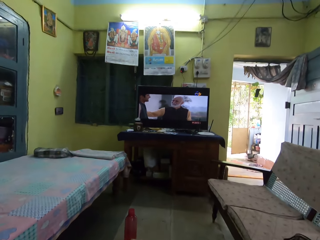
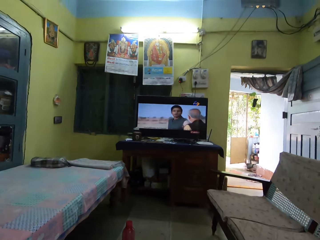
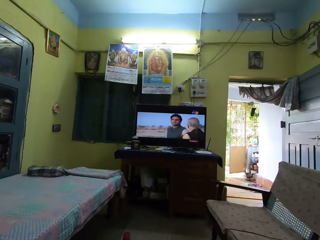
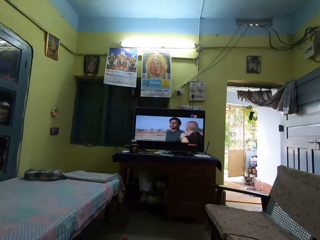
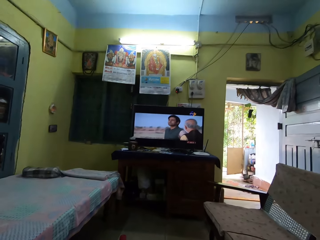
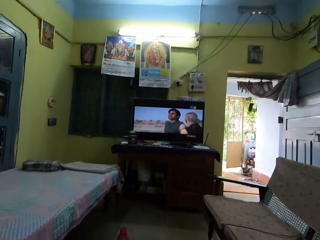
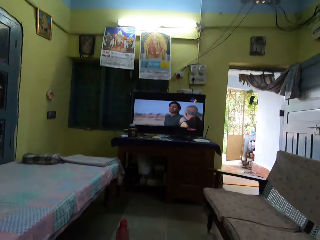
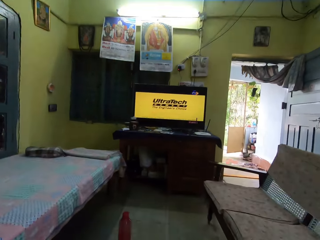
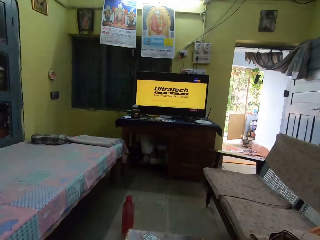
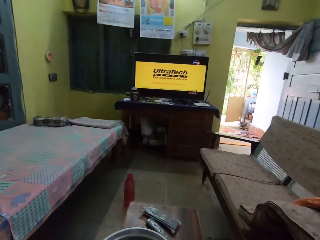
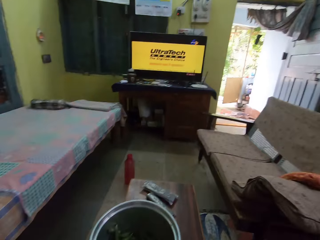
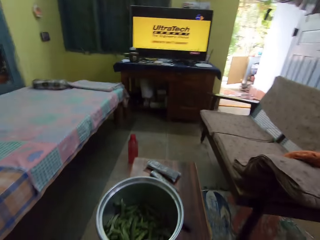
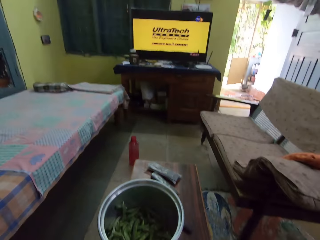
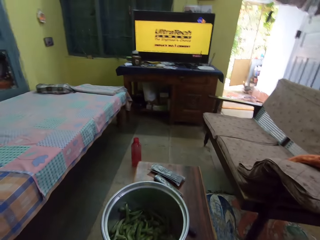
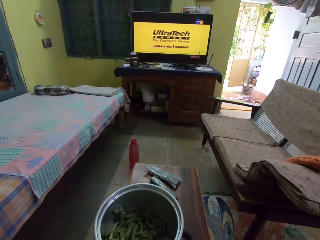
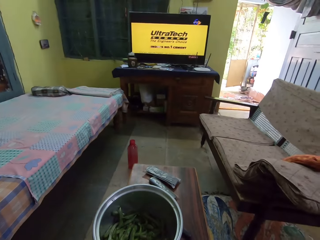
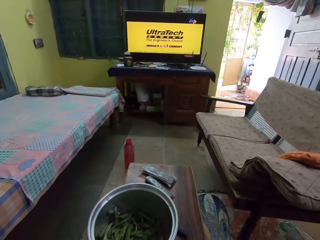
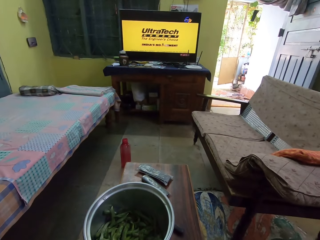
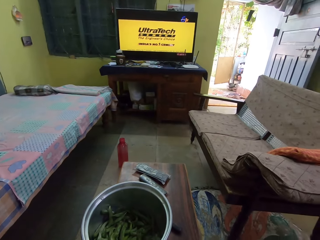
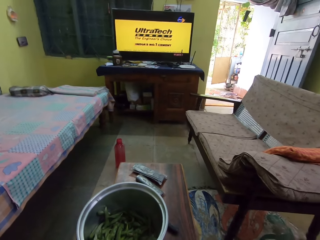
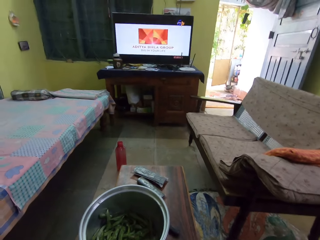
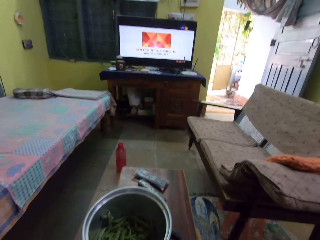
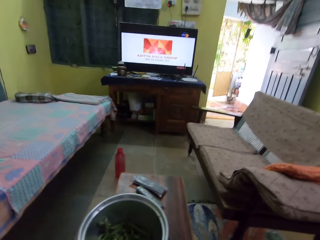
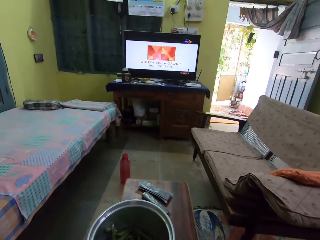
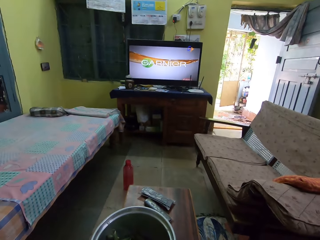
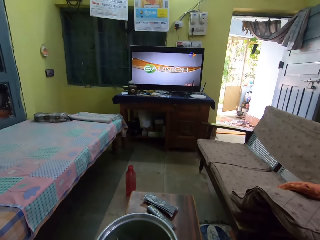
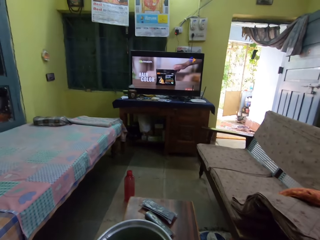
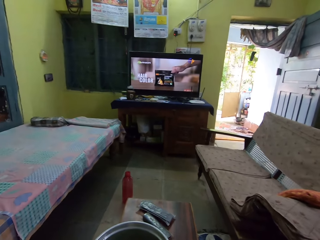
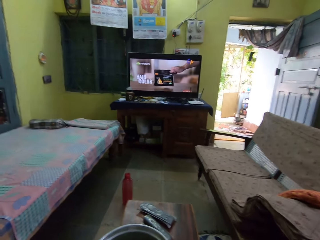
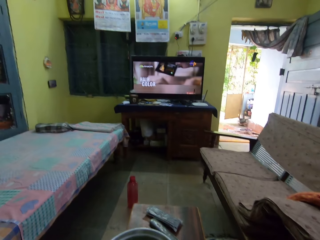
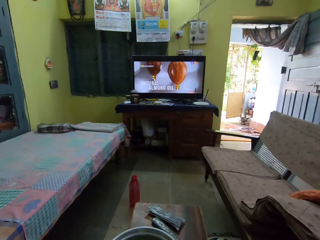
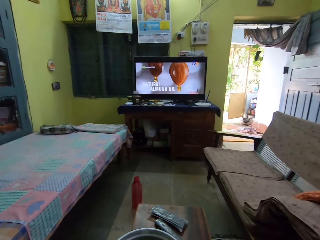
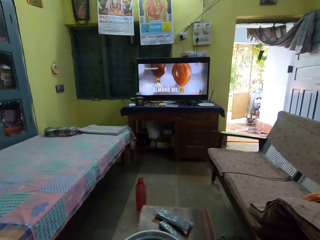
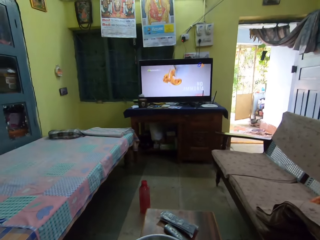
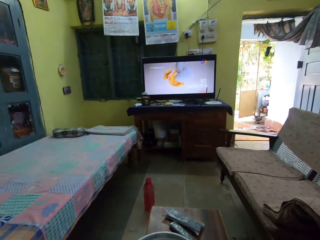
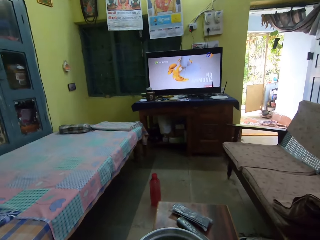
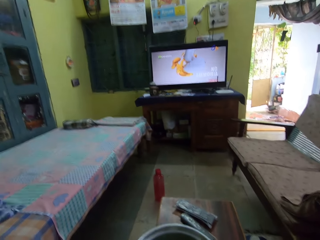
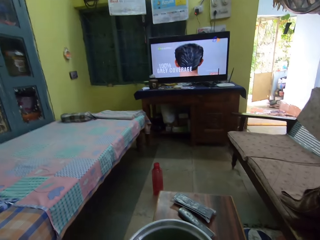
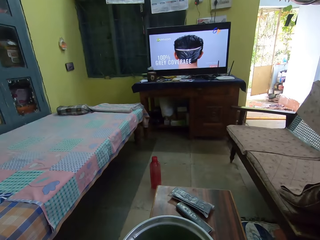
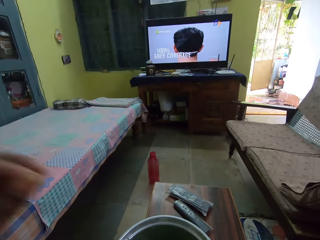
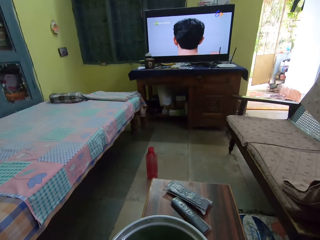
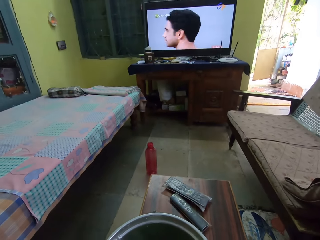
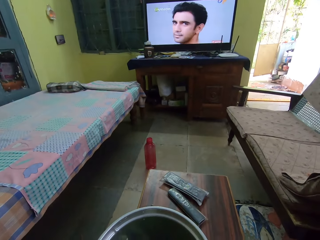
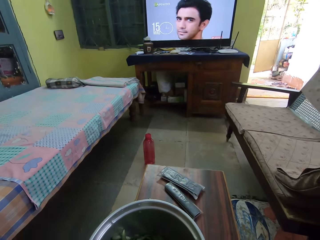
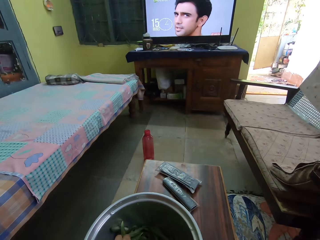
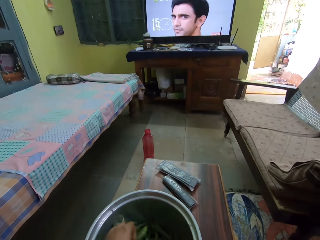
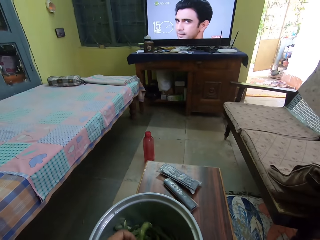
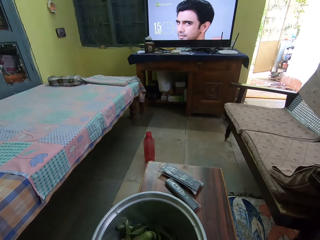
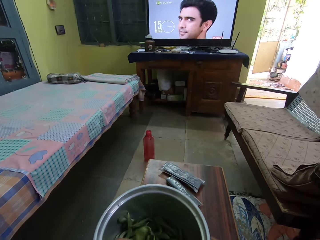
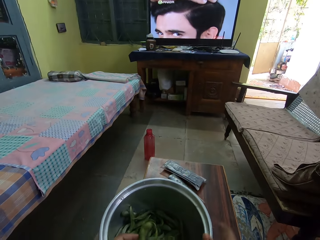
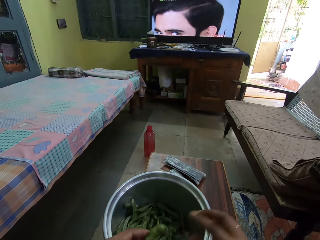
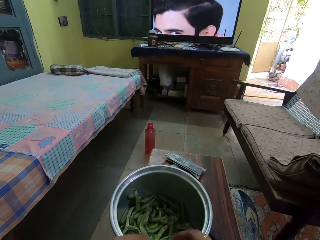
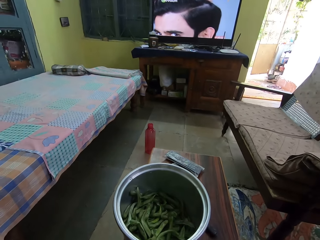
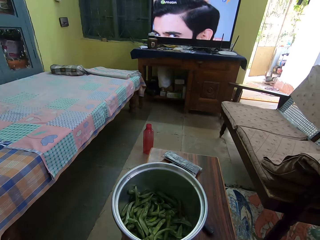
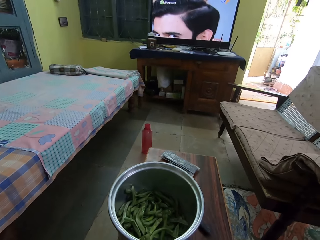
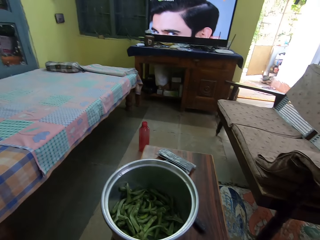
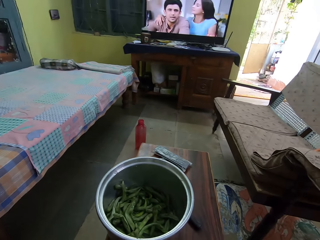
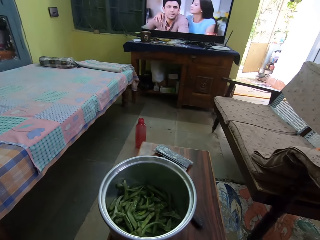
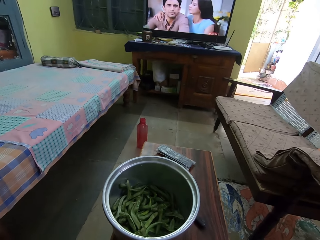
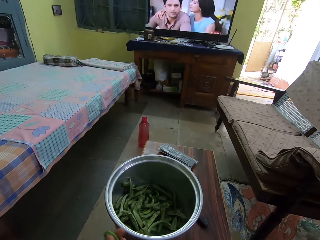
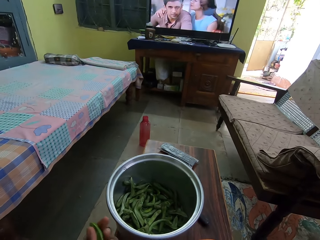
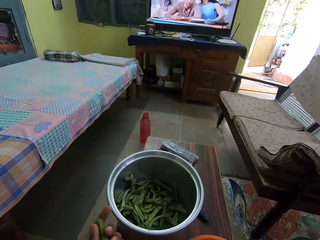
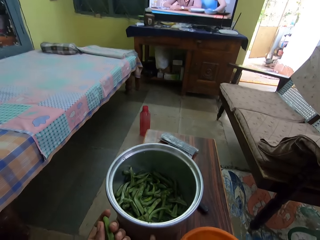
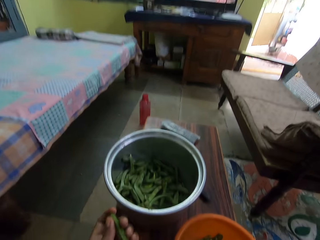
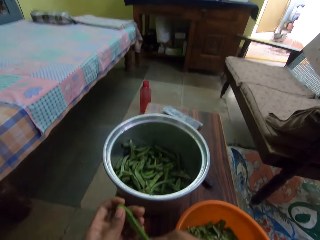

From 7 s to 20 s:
The camera wearer looks around. They adjust the camera. They pick green peas.

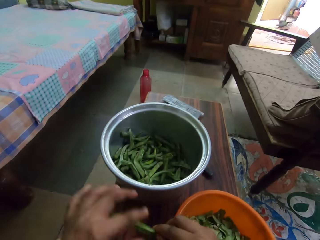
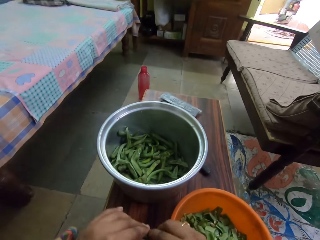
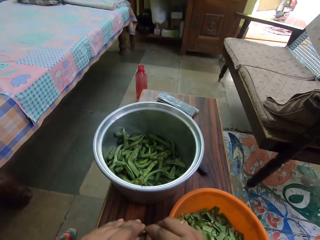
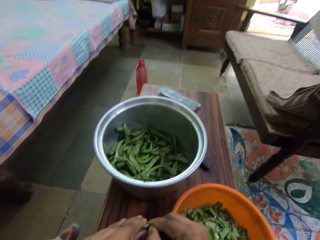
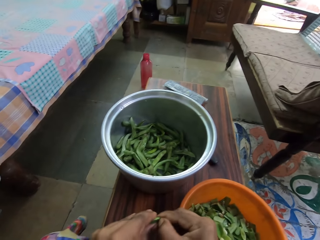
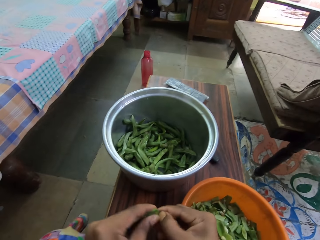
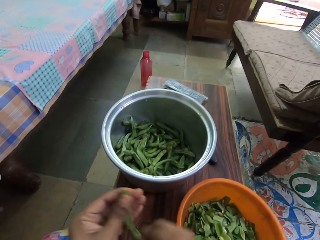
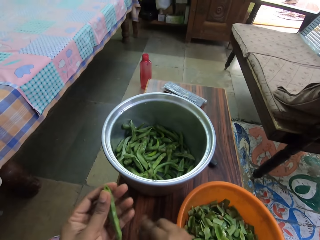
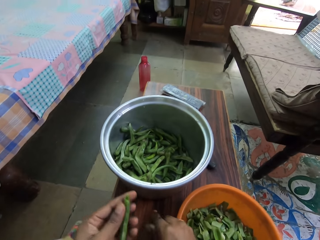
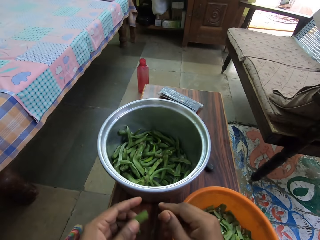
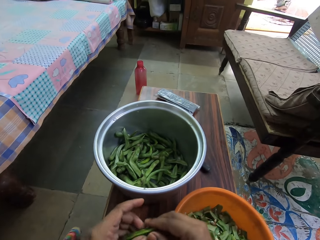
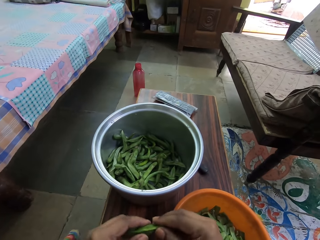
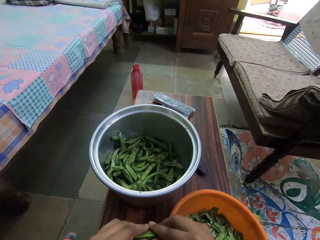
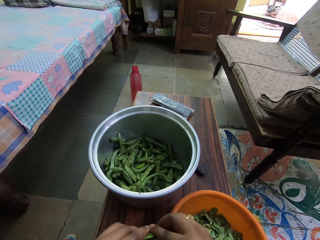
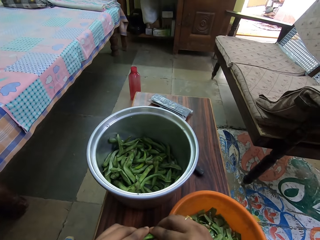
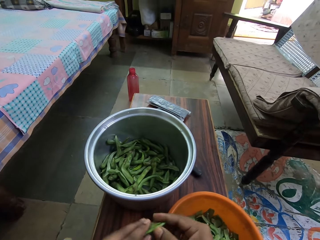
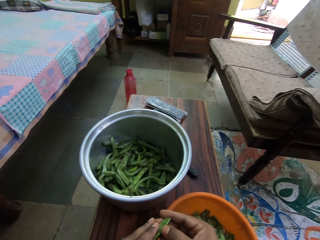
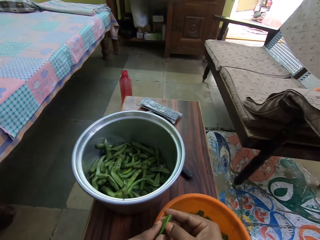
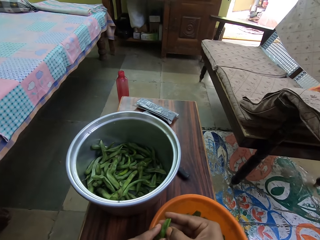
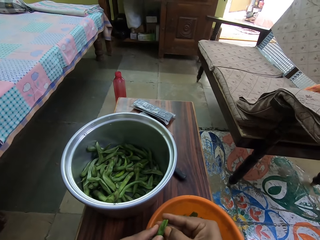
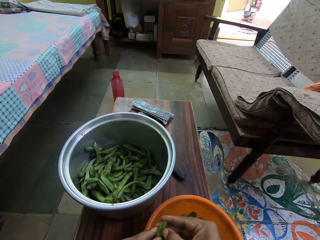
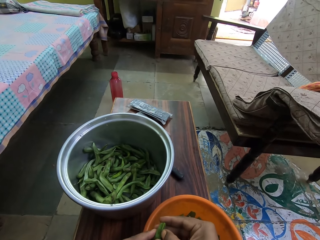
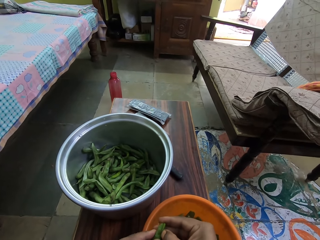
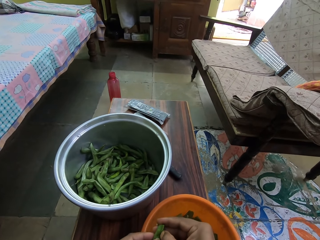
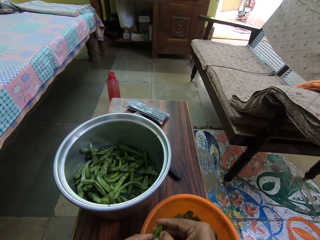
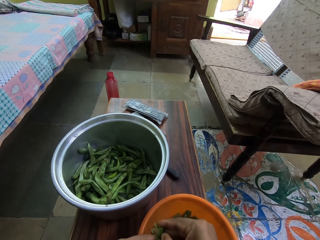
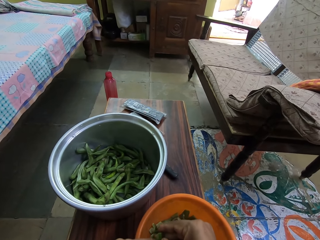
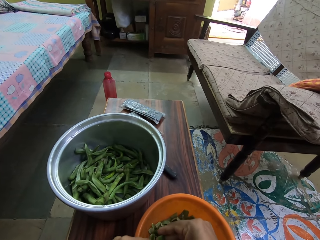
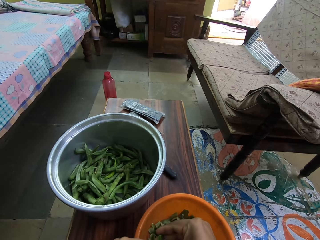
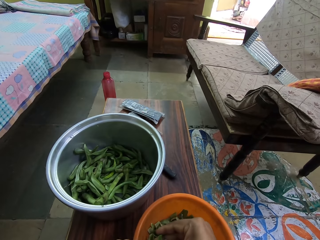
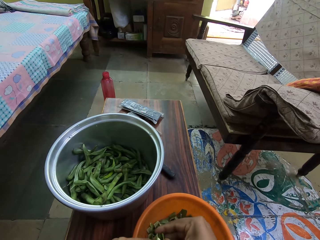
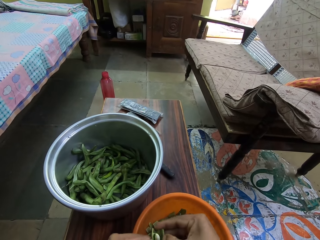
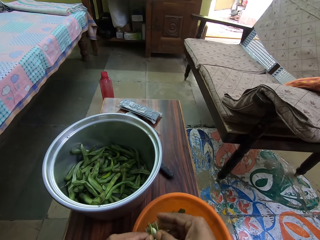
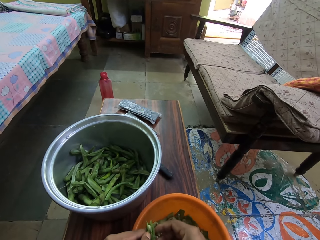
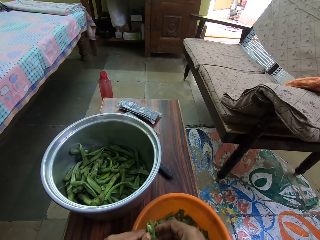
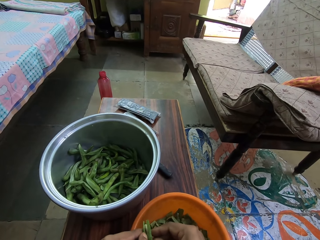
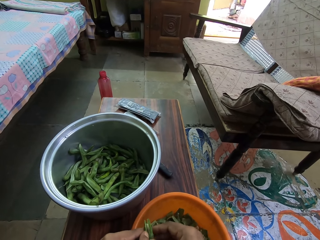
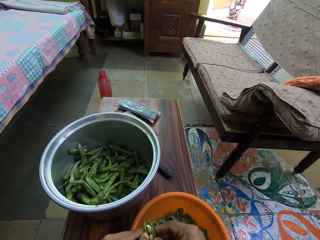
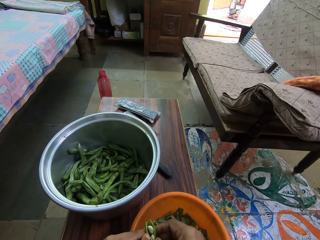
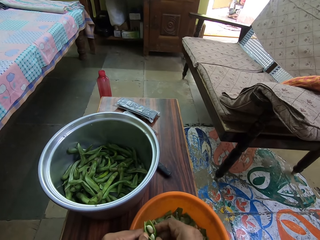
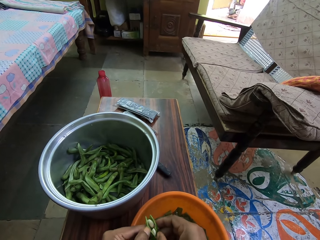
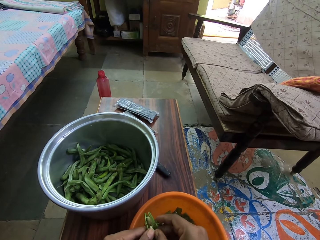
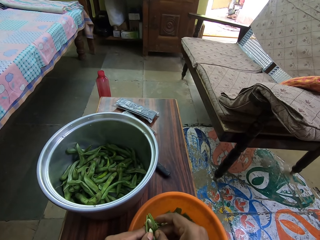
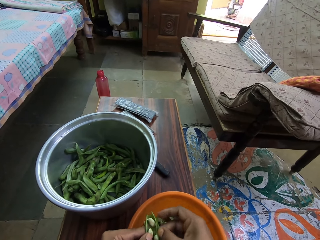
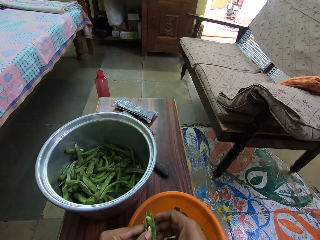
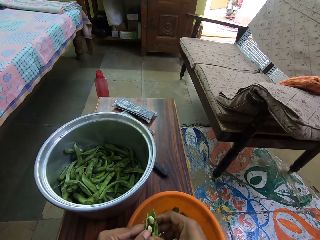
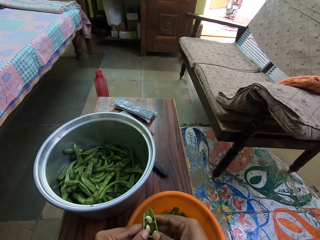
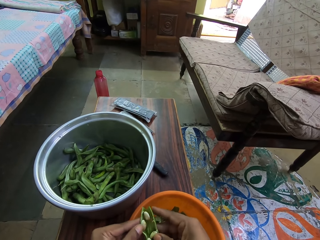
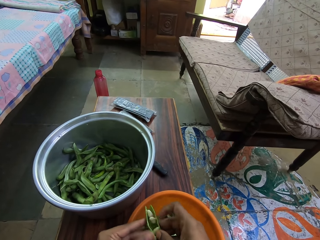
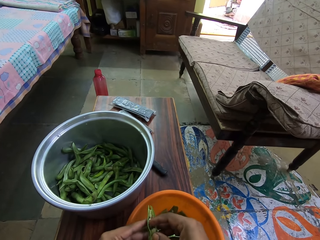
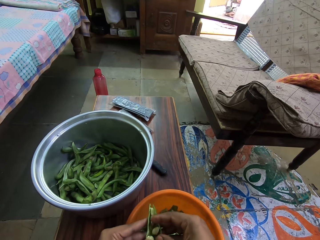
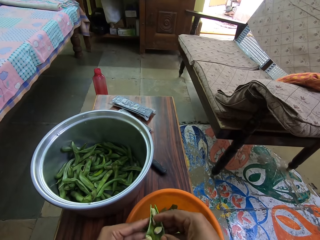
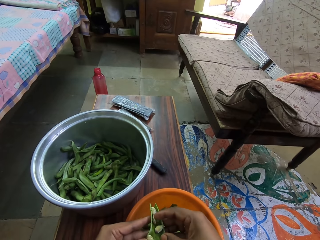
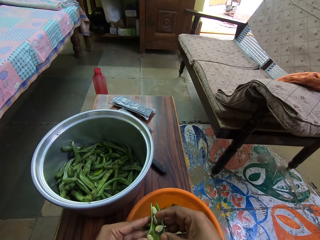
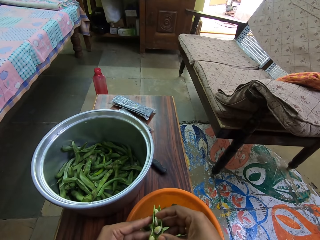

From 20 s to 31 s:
The camera wearer cuts the peas plant or green peas pod into two pieces. They peel the green peas pod.
